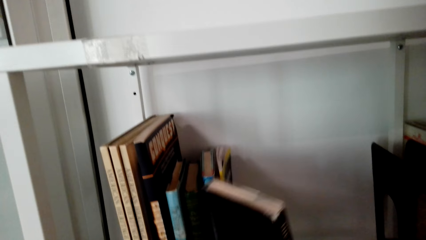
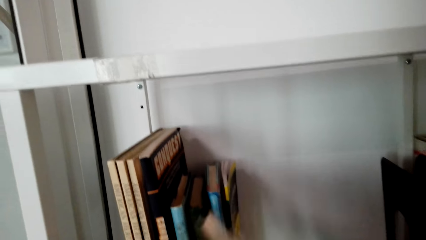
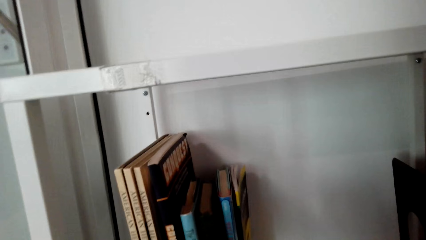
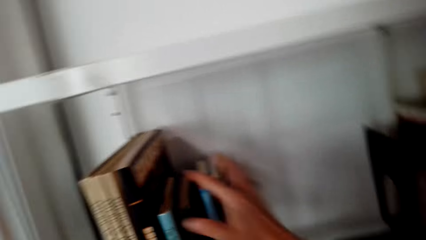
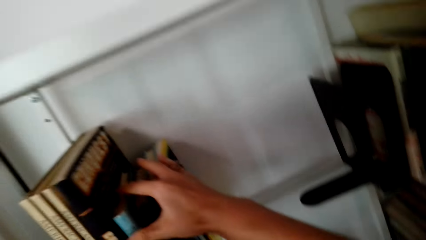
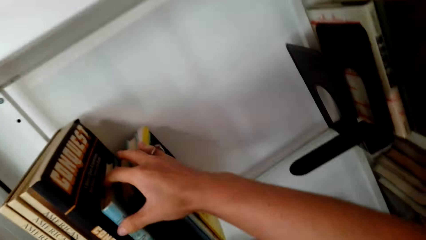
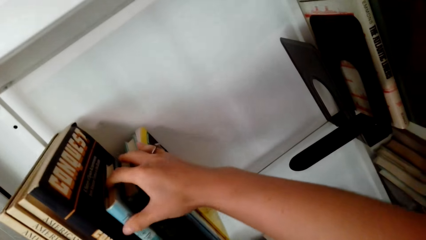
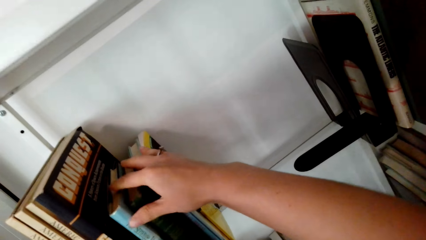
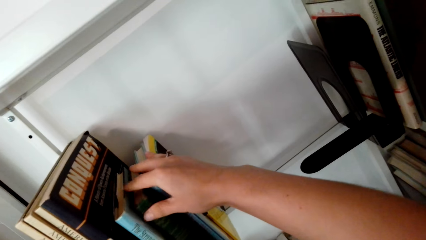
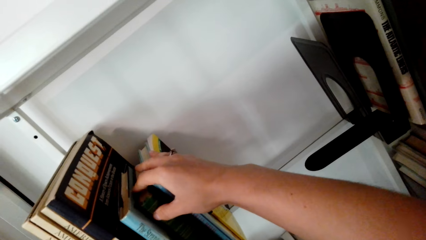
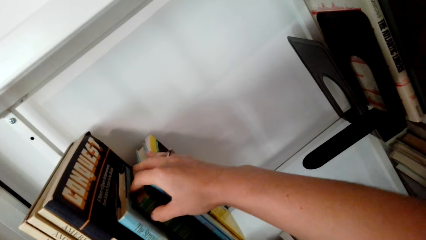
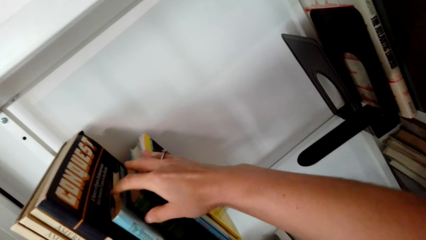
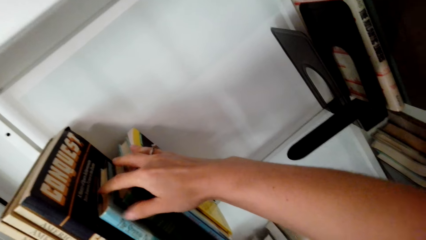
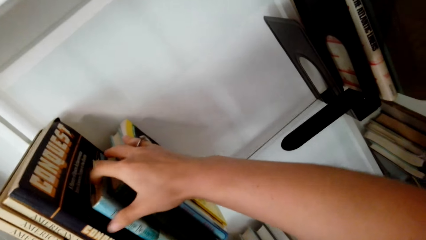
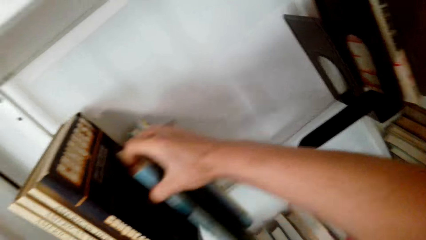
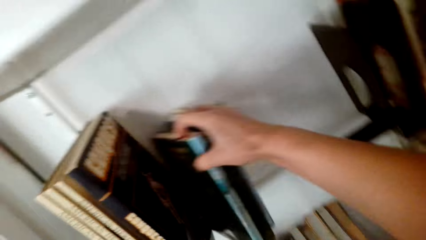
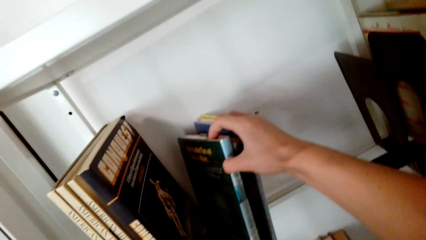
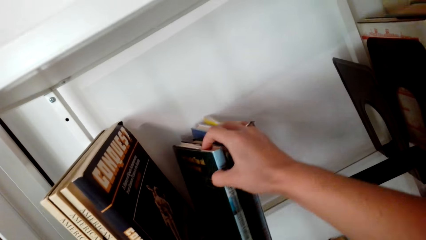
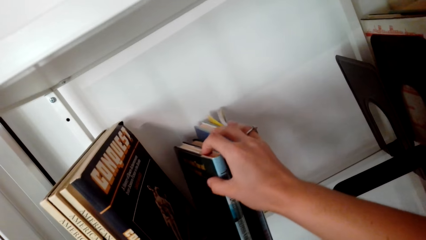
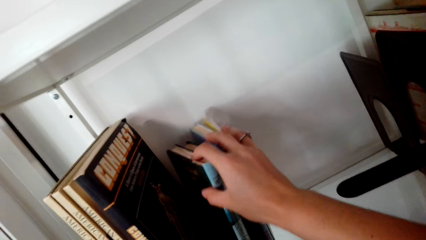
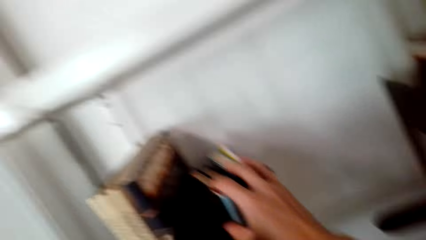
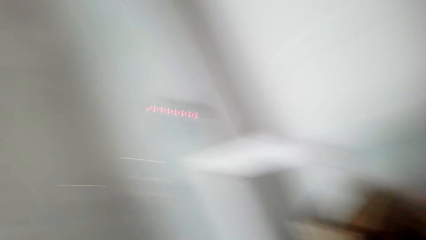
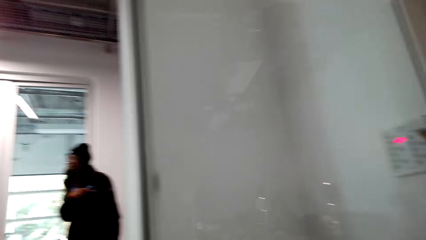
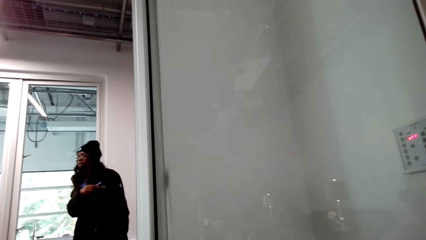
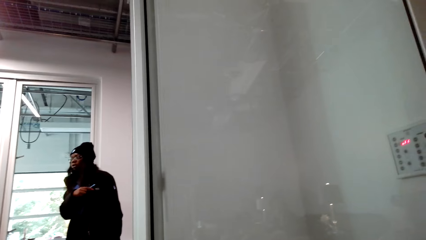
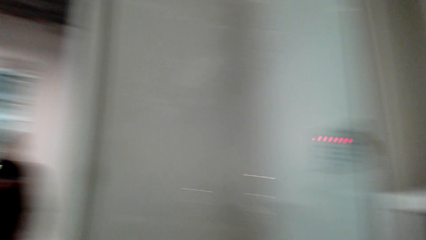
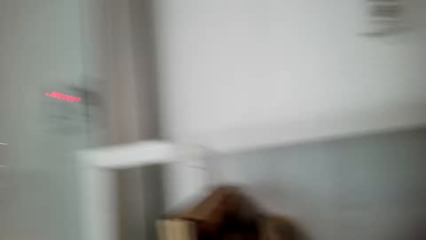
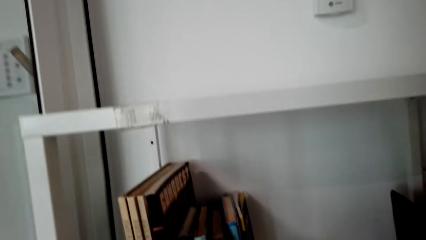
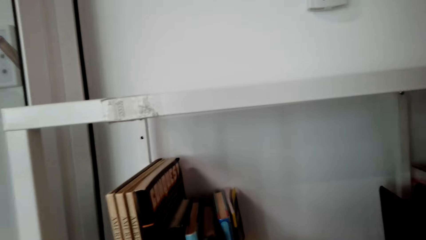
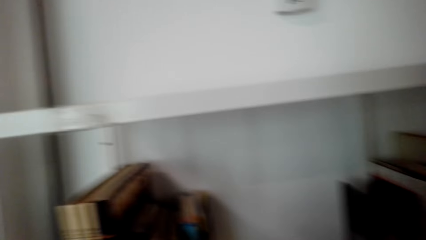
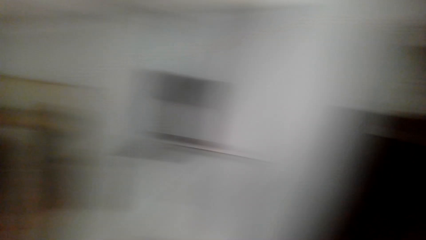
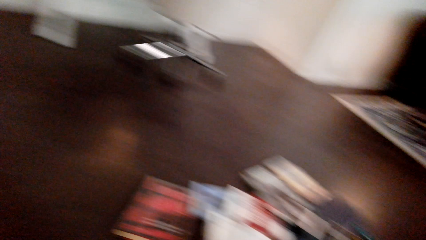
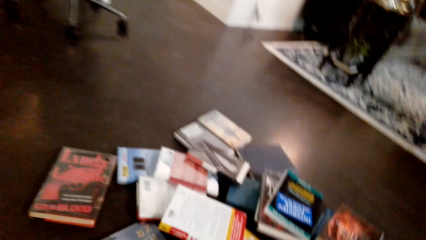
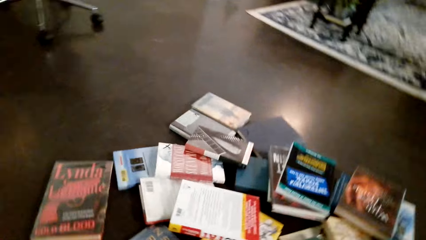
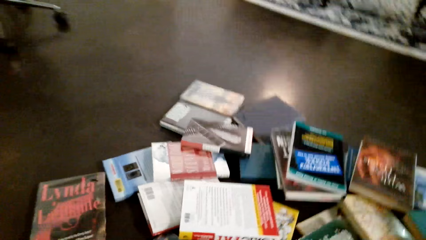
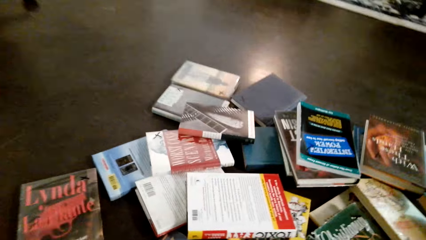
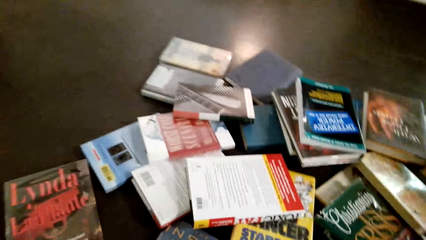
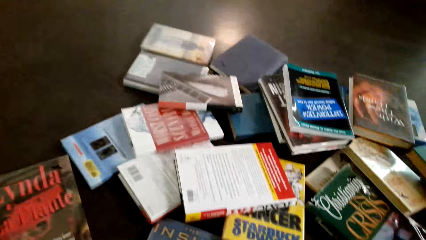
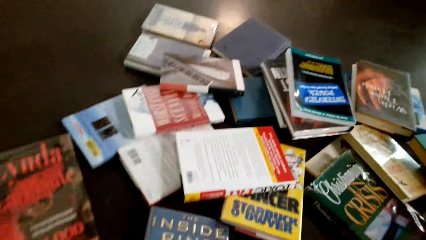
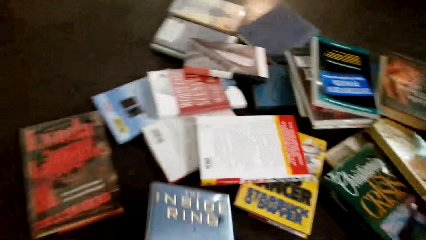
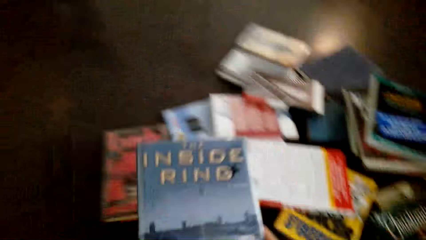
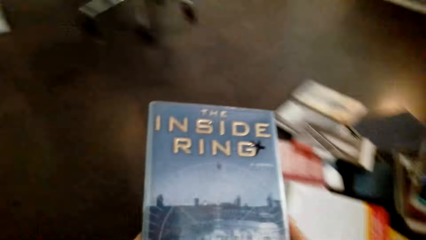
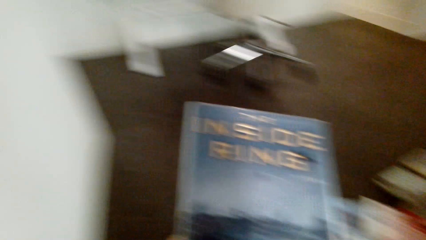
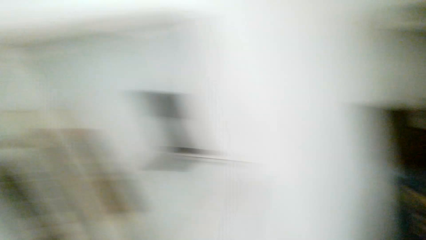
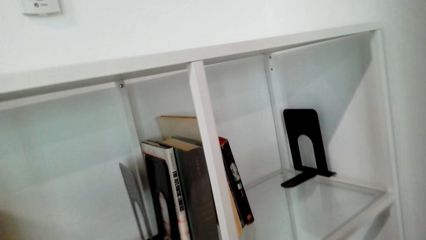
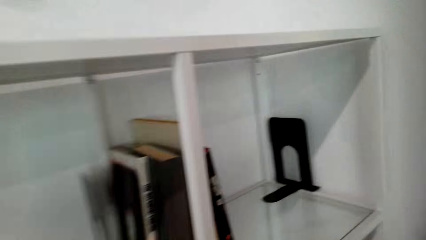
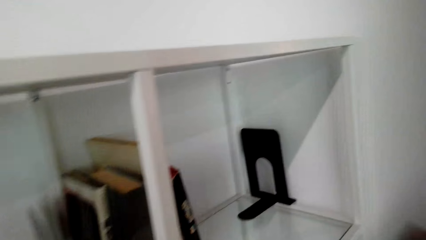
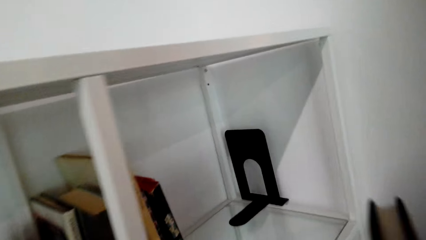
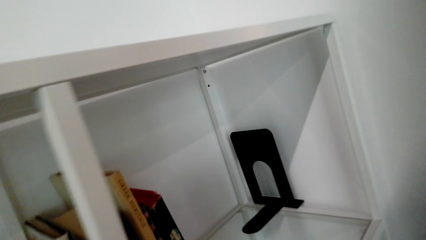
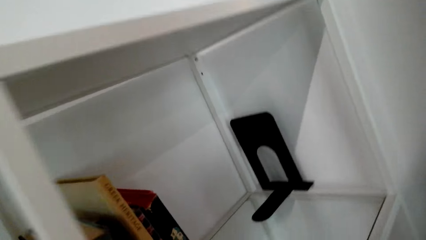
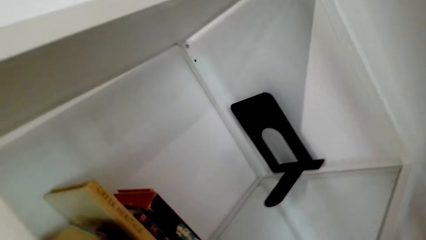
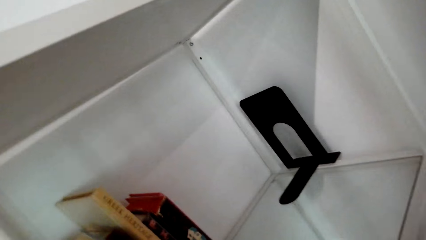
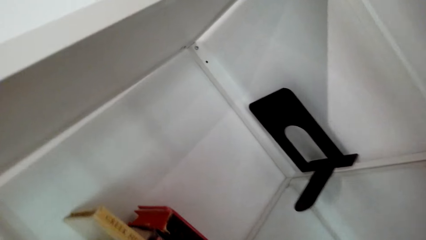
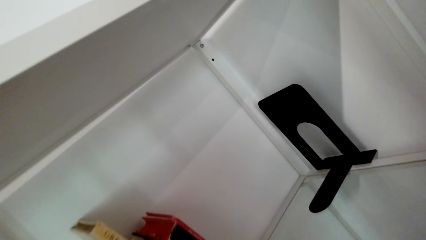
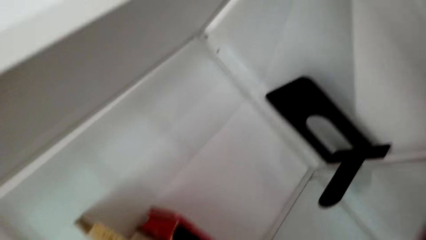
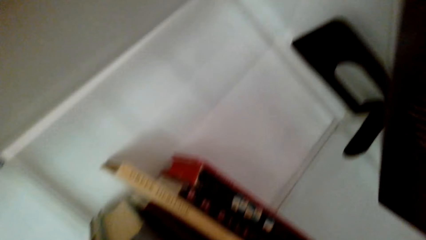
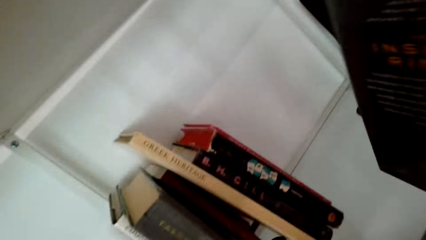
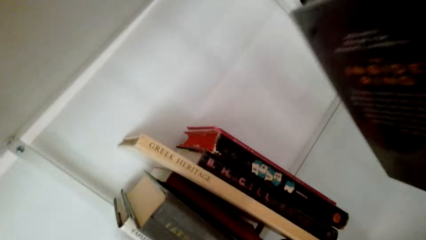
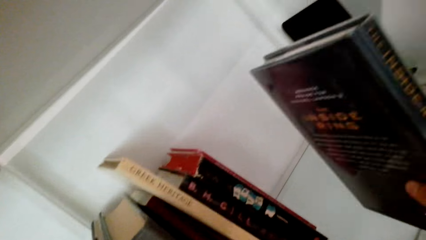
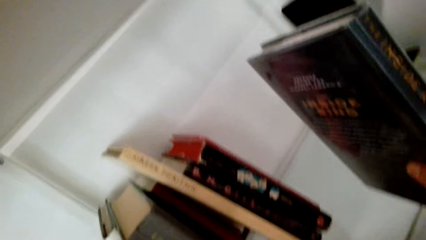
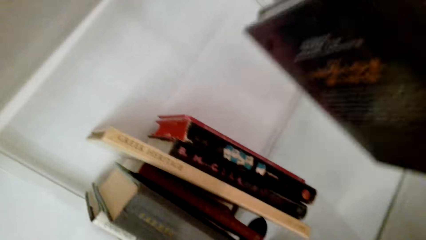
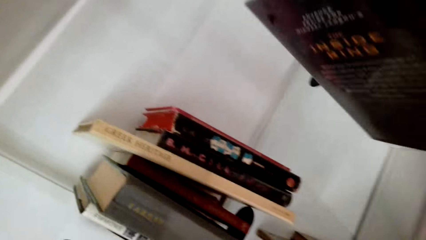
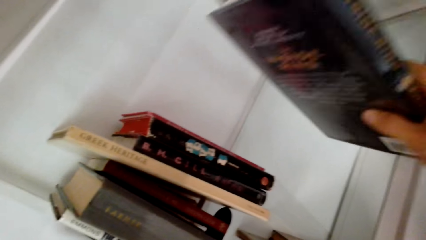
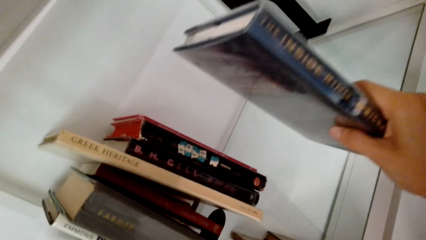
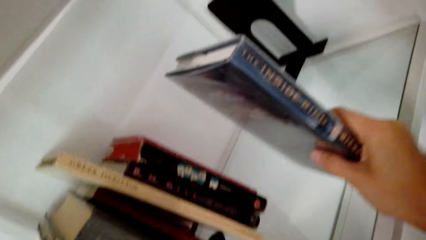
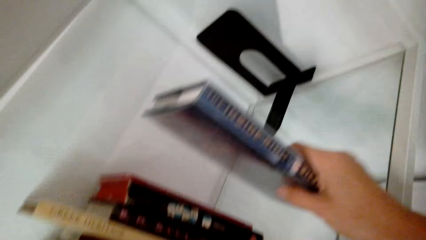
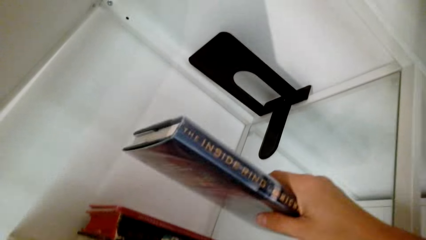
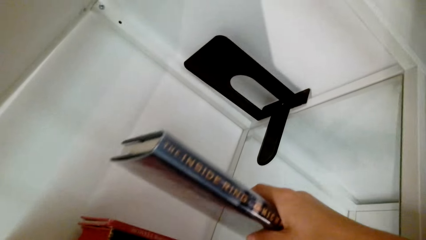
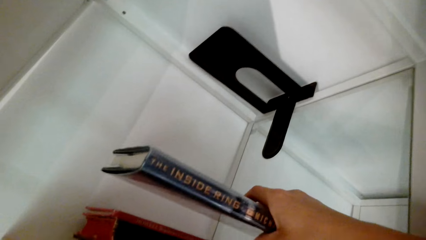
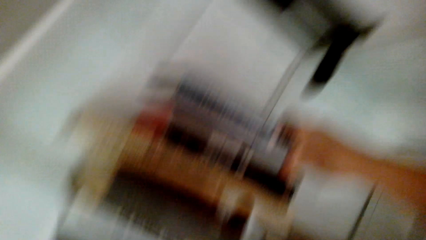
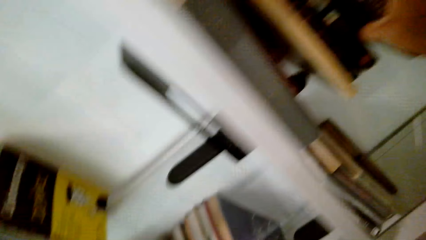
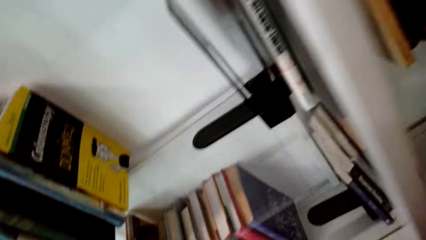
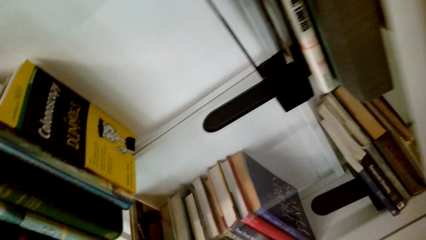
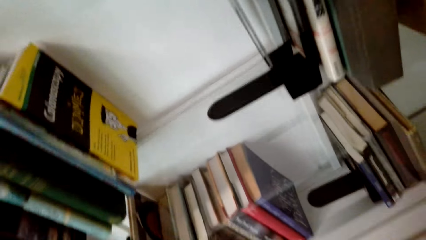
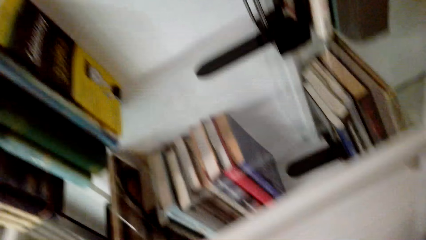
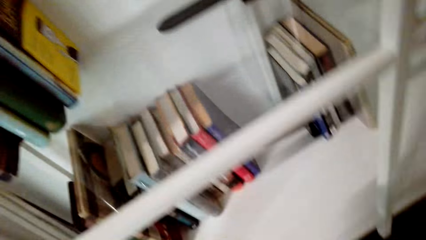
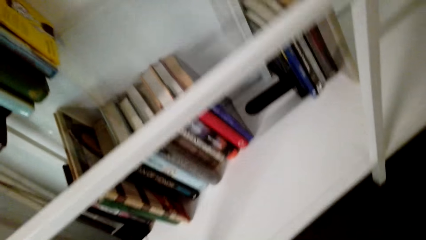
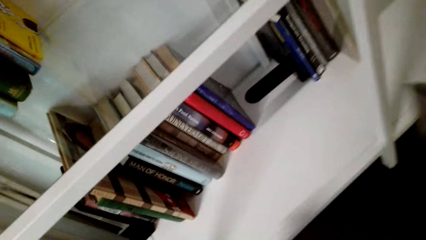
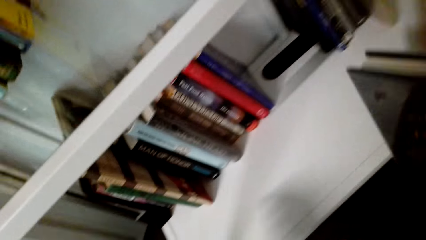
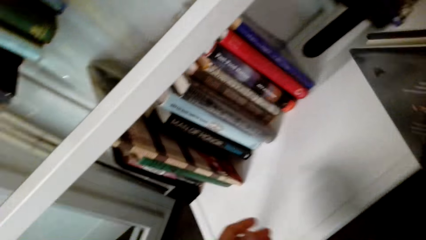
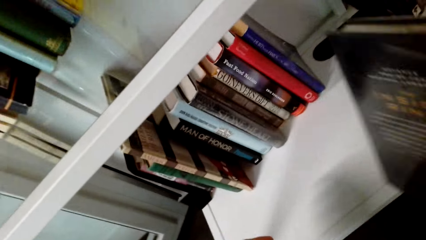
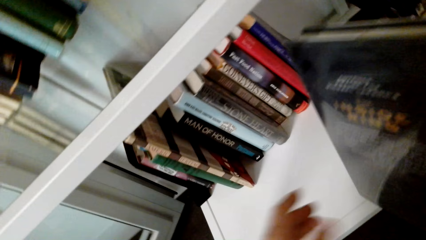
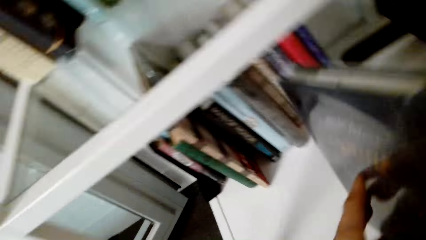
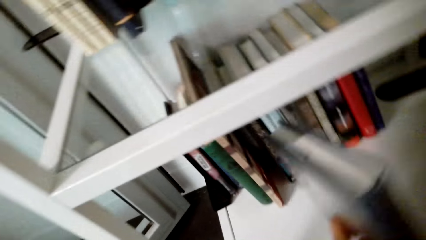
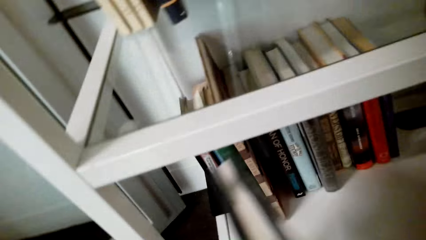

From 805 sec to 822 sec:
The camera wearer holds some books in the shelf. They hold a book. They place the book on the shelf.
